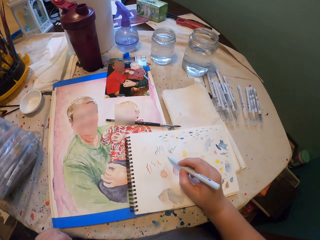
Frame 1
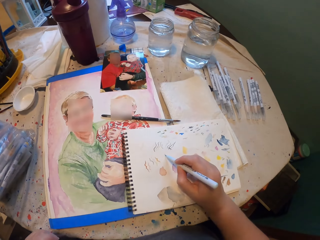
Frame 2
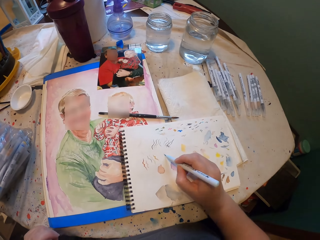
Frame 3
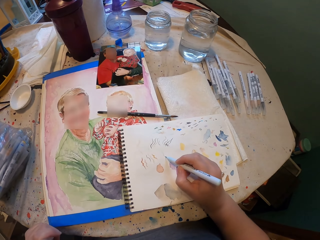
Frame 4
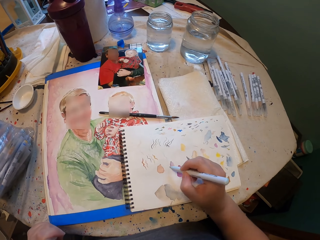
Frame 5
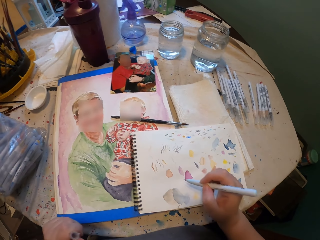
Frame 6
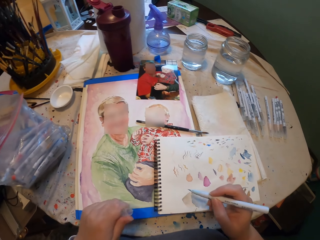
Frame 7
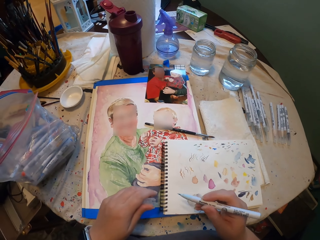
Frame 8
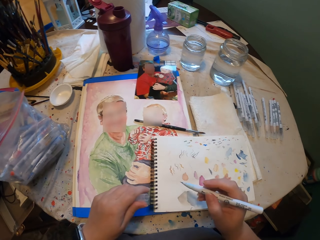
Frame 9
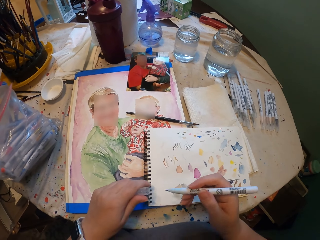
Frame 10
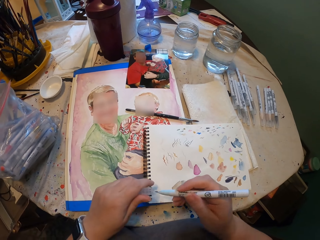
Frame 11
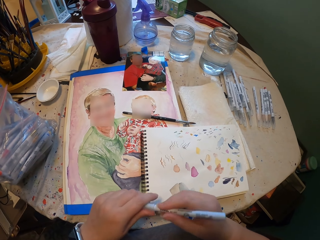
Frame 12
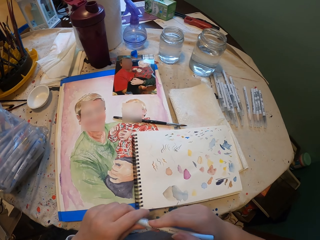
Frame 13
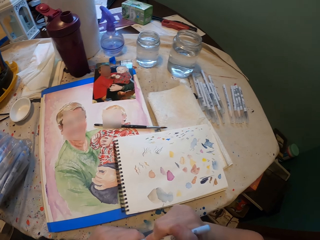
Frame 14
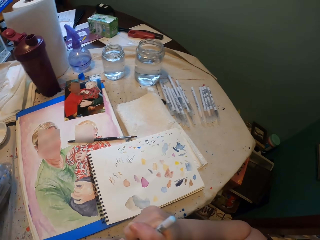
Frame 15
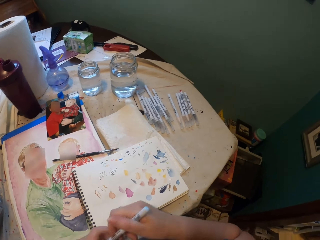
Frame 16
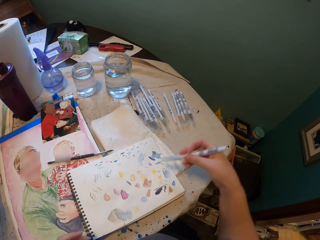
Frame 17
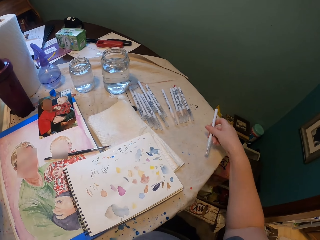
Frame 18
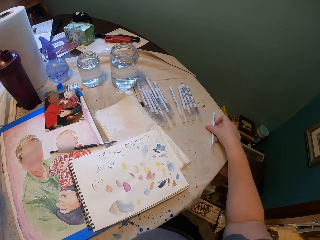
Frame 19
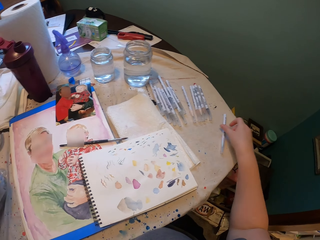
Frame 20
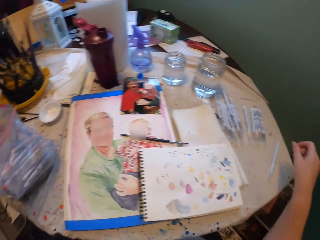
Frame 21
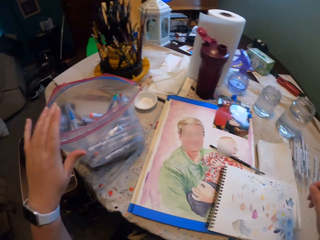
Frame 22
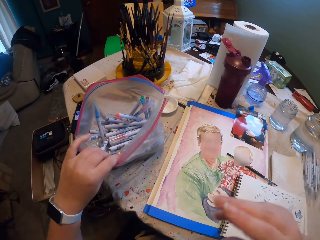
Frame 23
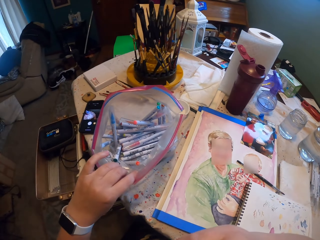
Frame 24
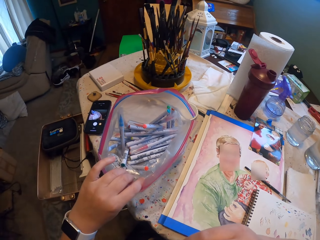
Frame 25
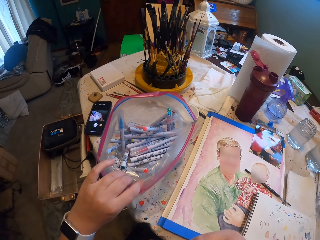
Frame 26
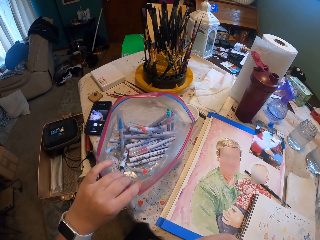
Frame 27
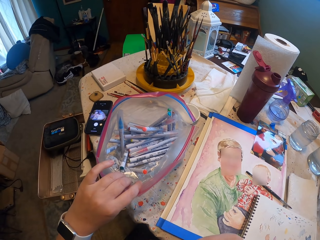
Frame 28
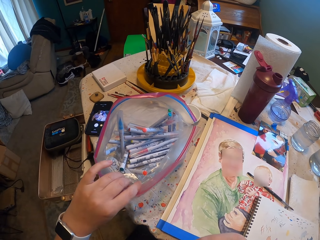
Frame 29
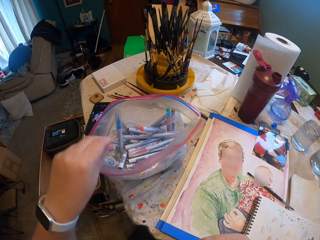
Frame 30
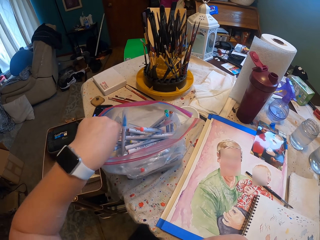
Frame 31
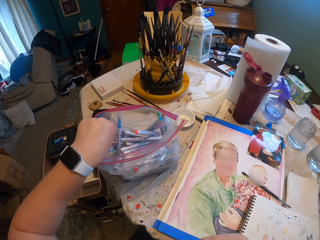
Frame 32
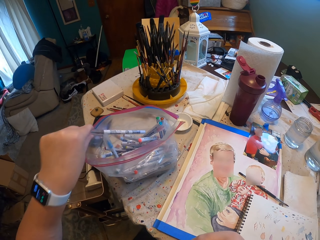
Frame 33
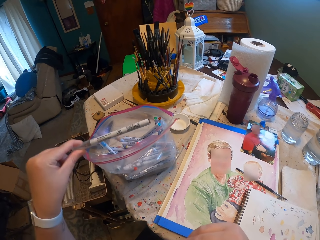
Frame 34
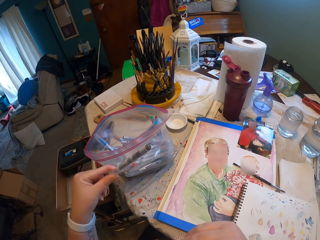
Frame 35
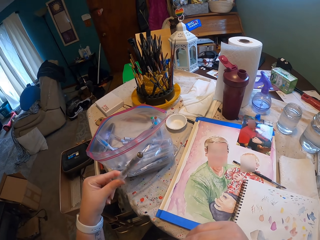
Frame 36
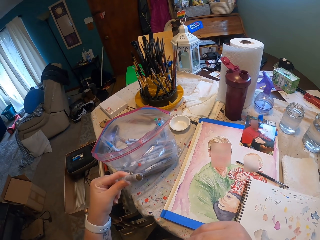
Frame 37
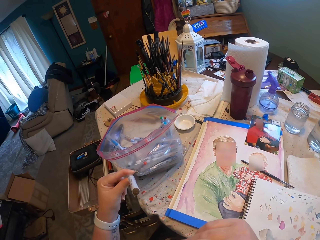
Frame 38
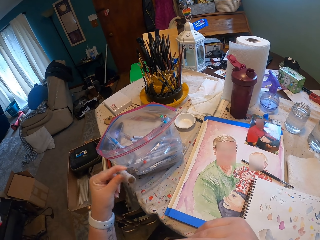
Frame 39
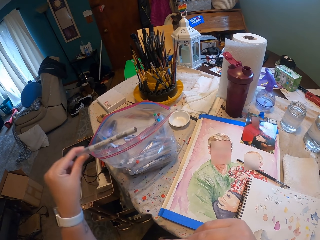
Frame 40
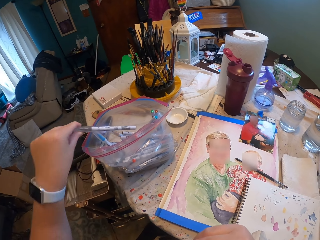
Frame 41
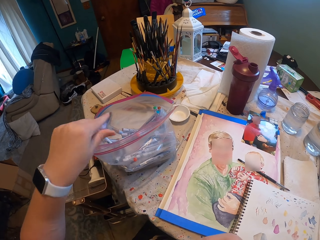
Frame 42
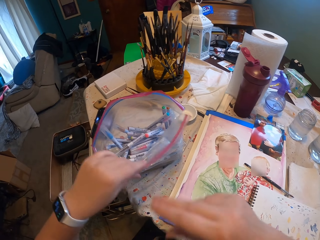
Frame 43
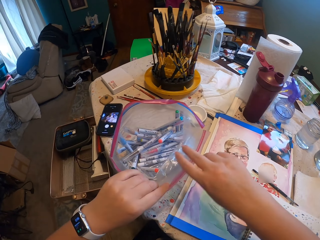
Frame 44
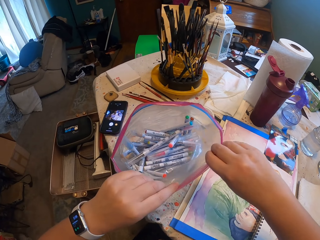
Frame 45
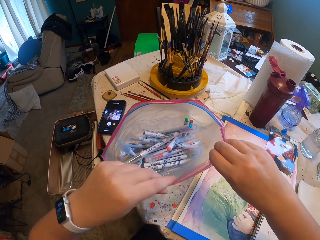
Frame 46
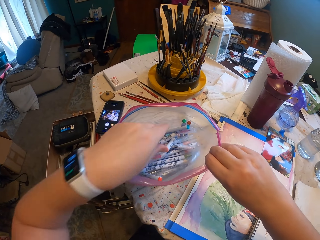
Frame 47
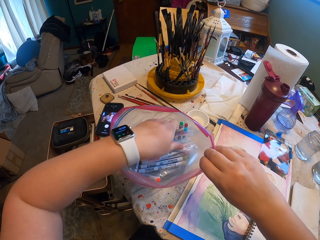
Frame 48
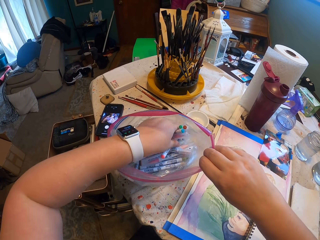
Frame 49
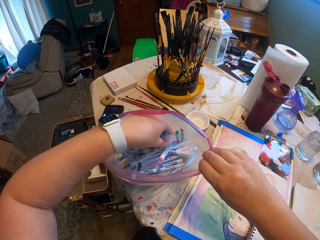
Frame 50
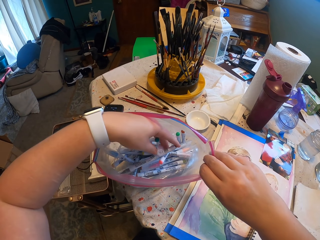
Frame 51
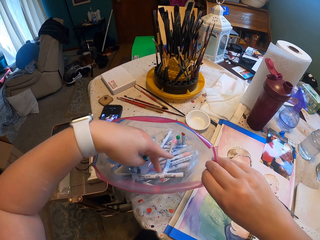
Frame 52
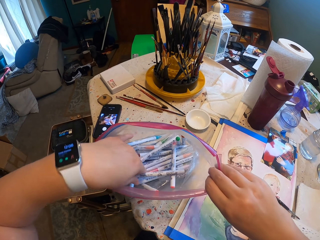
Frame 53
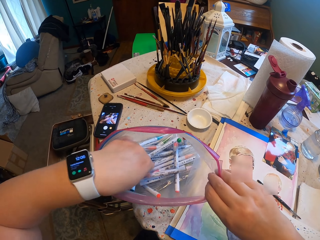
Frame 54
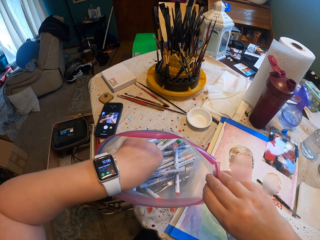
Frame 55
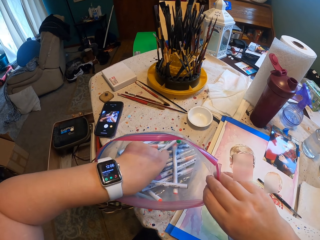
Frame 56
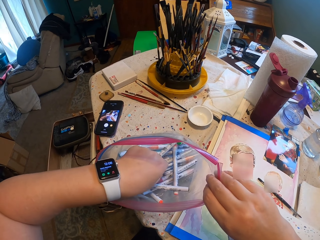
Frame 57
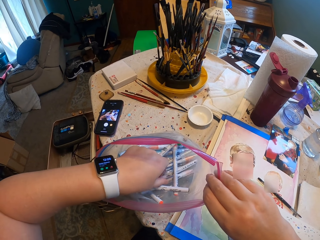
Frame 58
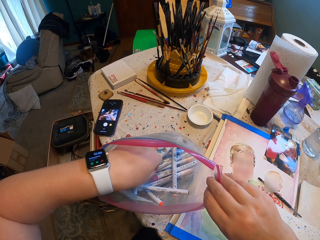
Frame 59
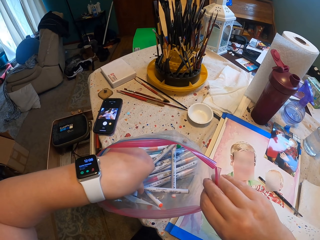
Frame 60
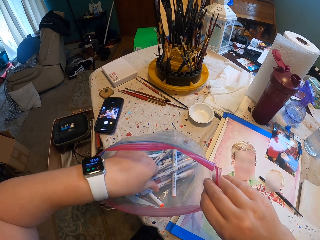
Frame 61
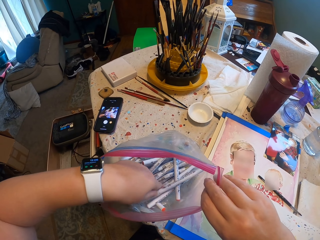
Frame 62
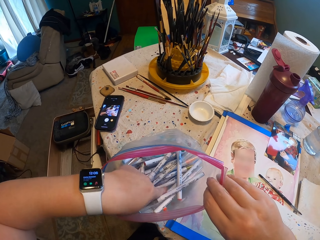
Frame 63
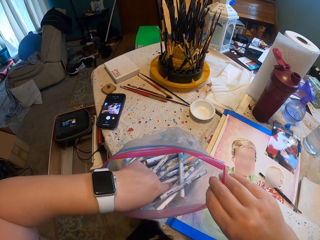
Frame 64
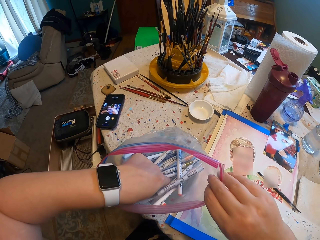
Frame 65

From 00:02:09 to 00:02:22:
The camera wearer draws on the paint book. They close the lid of the paint marker. They put the marker pens down on the table. They pick up the paint marker. They put the marker pens inside the packet. They select the marker from the packet.

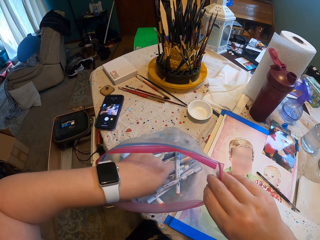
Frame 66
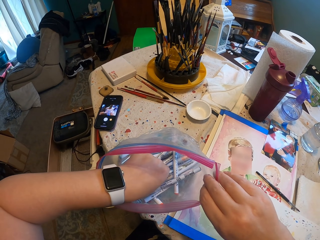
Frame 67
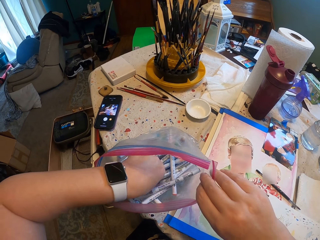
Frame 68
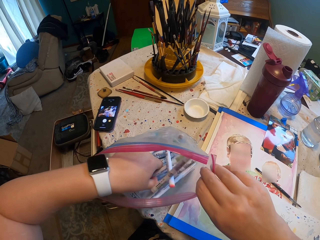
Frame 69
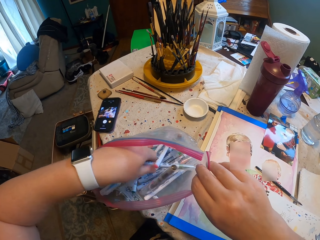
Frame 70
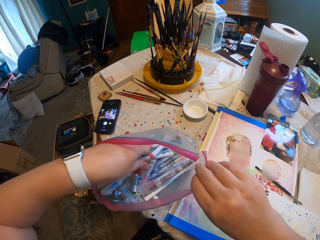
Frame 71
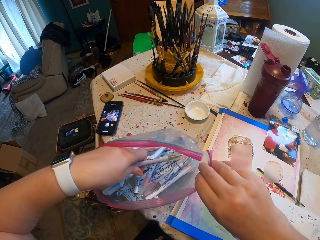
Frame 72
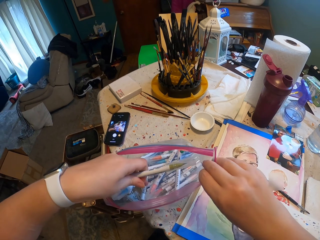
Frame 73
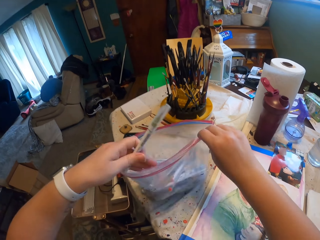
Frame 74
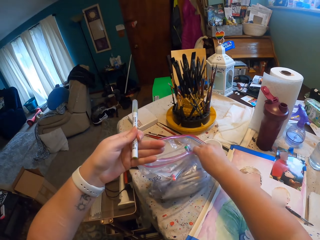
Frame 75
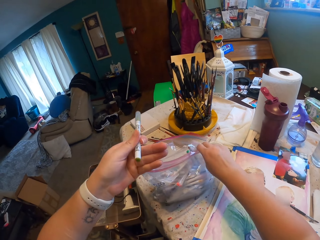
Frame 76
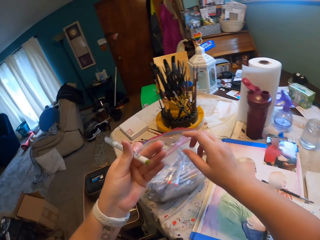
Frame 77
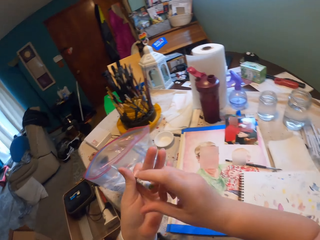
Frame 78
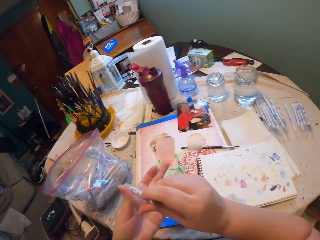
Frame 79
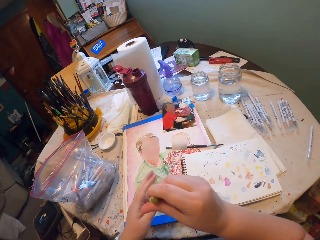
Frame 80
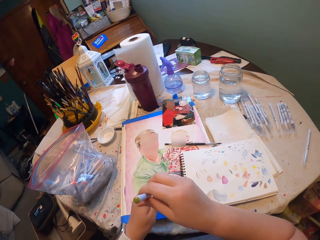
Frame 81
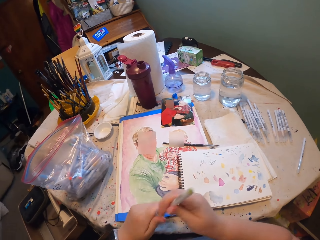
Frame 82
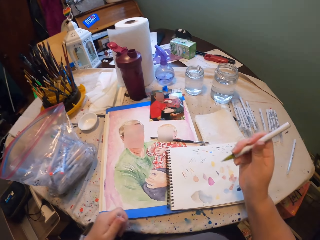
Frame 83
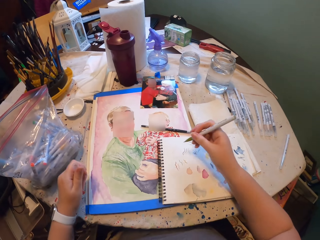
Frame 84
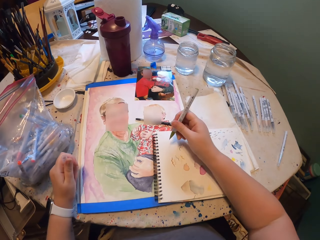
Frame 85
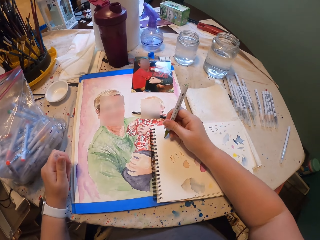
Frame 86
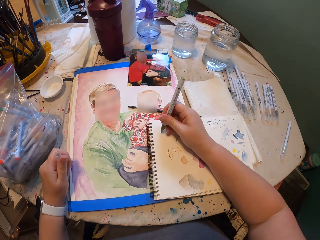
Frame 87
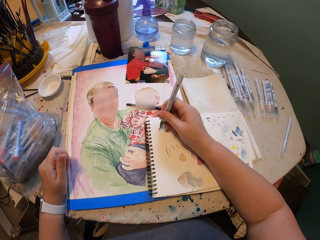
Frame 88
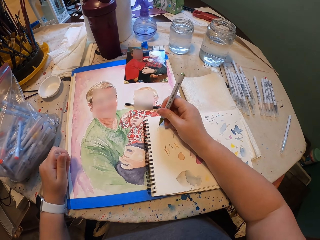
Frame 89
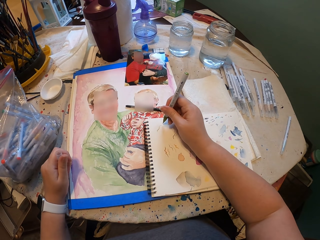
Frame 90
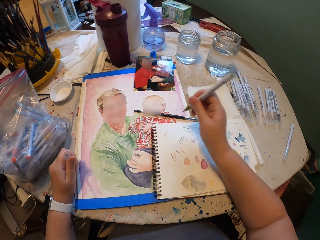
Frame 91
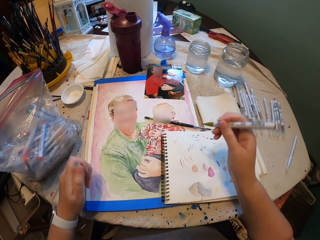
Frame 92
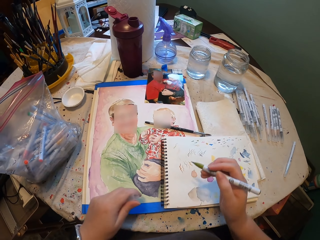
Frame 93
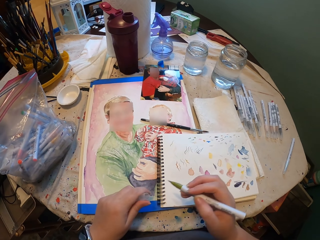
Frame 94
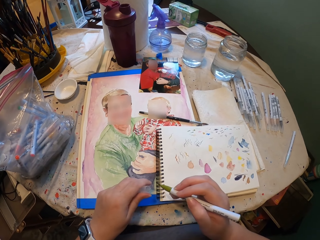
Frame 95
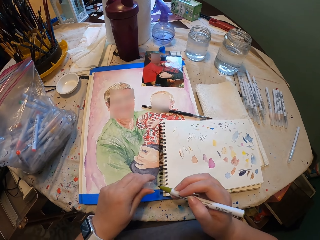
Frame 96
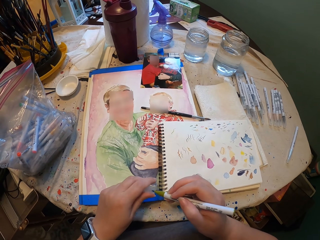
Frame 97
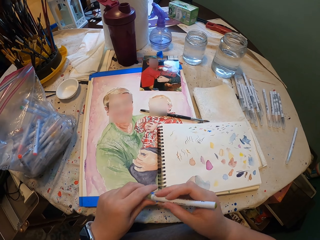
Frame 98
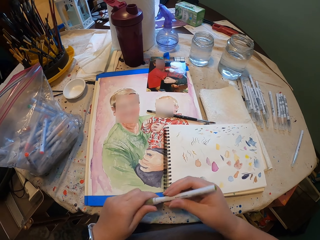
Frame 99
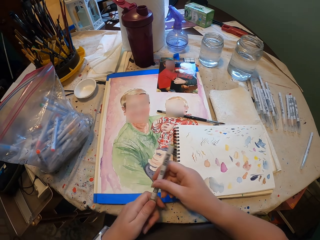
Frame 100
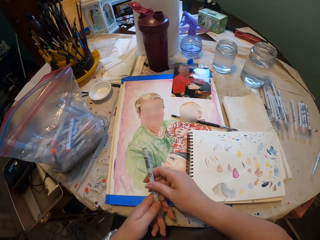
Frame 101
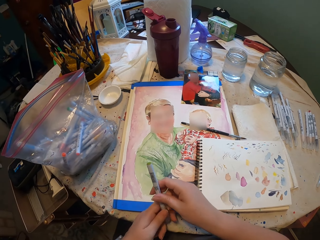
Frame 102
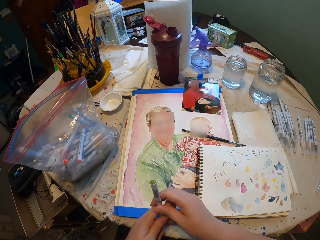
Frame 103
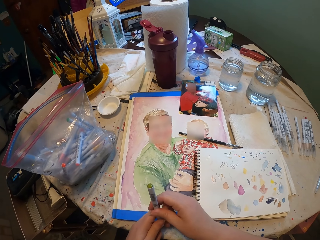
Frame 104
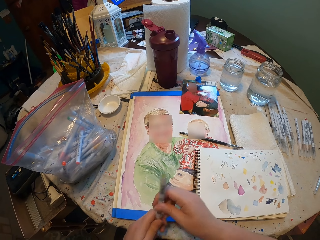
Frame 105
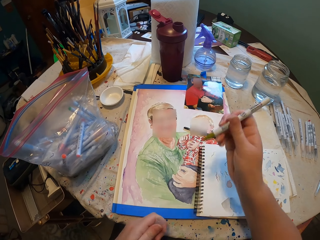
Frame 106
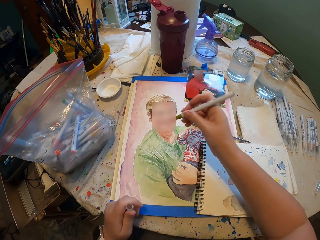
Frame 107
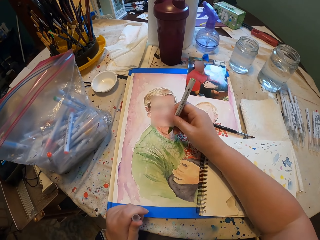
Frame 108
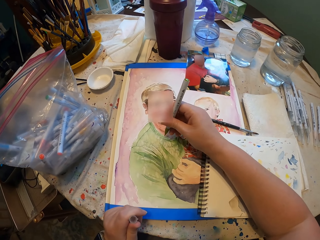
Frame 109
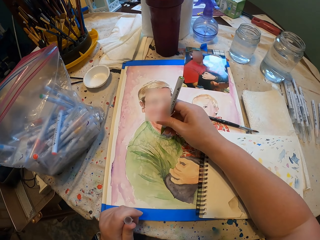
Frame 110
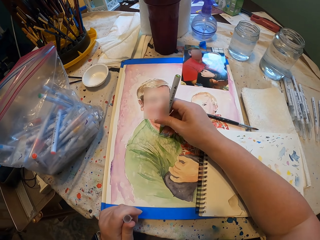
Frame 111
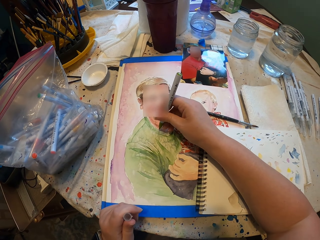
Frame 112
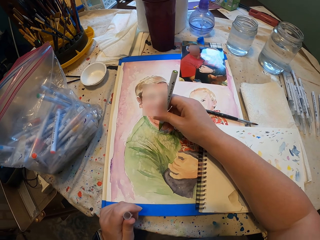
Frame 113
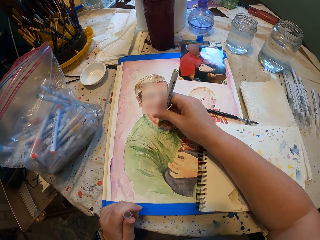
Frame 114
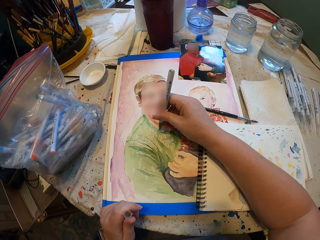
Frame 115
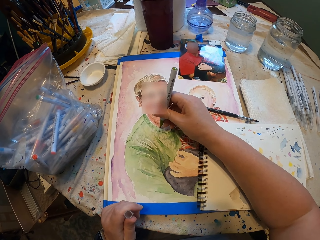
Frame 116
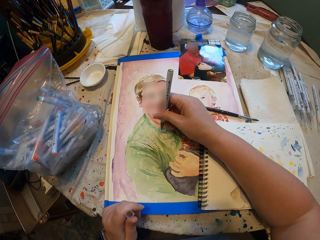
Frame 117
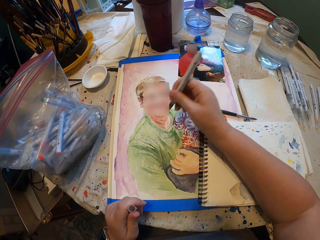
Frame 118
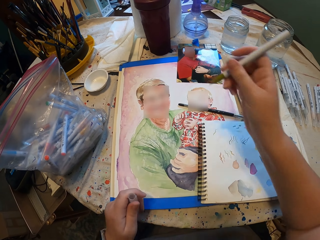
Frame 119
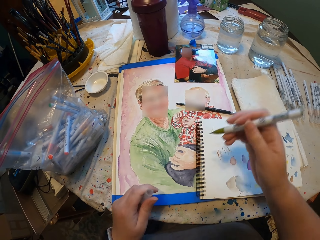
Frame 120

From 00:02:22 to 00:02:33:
The camera wearer picks up the paint marker. They open the lid of the paint marker. They draw on the paint book. They close the lid of the paint marker. They open the lid of the paint marker. They draw on the paint book.
